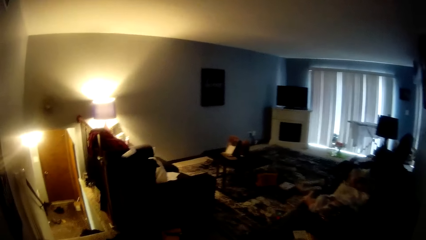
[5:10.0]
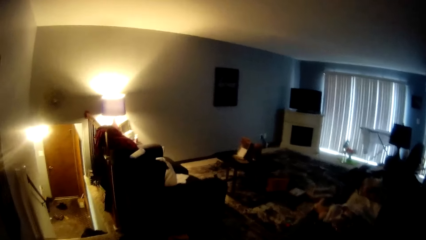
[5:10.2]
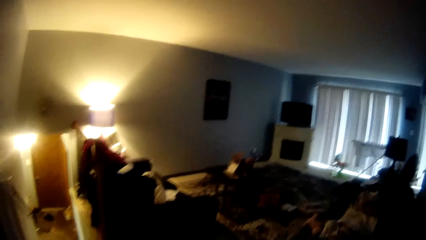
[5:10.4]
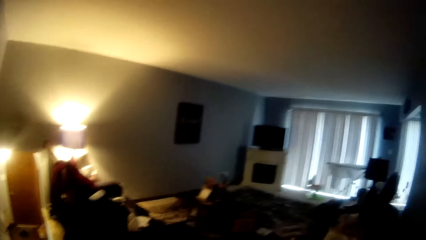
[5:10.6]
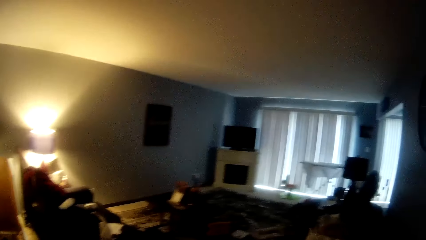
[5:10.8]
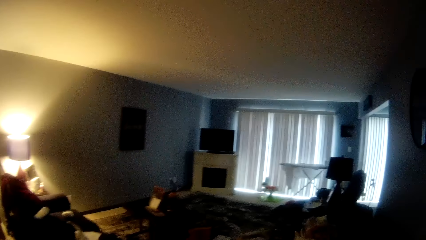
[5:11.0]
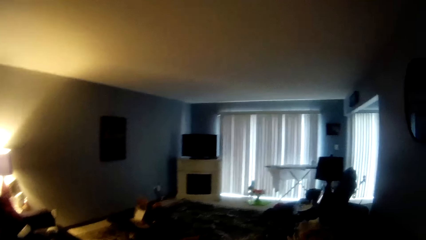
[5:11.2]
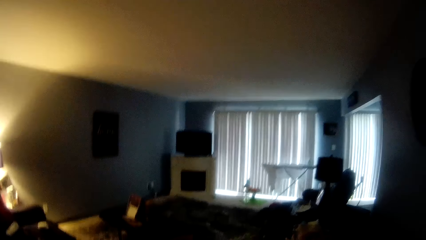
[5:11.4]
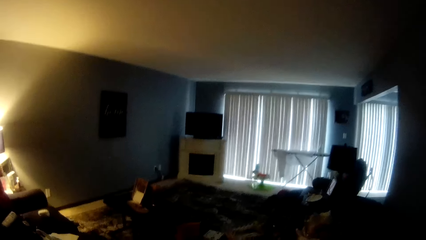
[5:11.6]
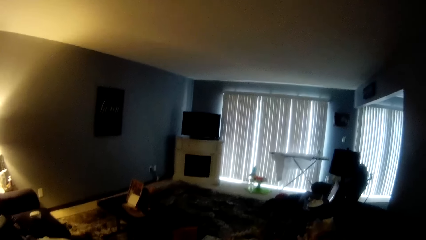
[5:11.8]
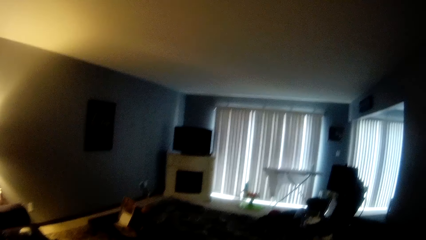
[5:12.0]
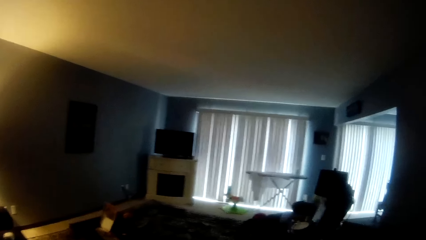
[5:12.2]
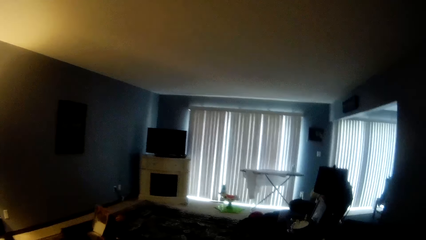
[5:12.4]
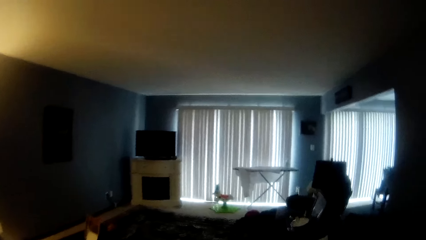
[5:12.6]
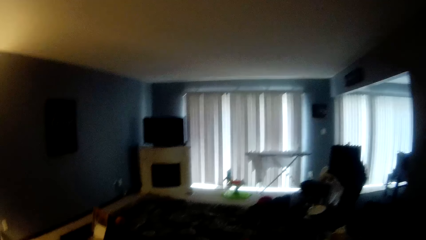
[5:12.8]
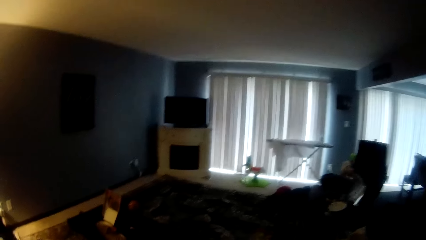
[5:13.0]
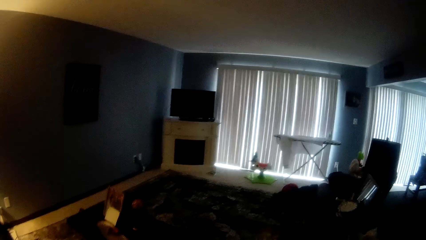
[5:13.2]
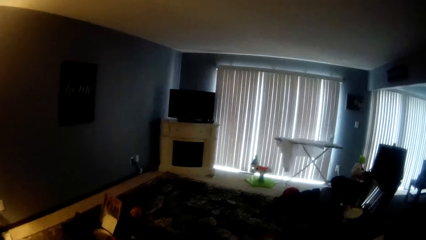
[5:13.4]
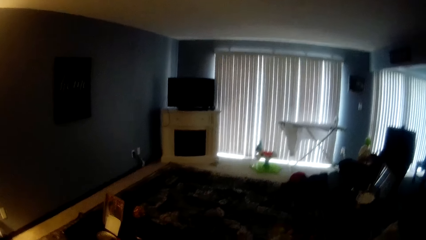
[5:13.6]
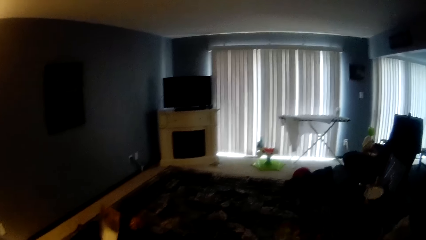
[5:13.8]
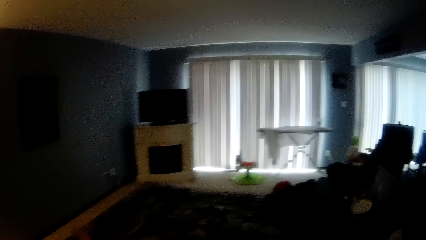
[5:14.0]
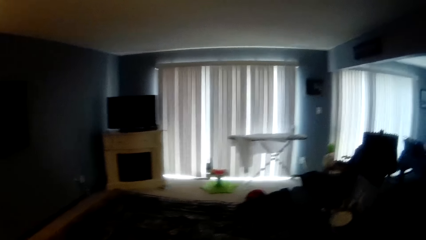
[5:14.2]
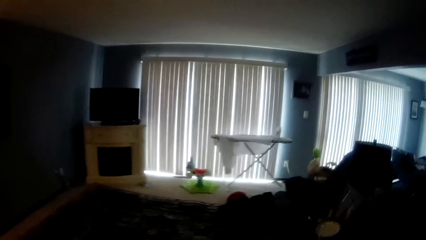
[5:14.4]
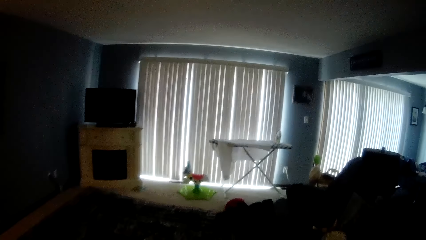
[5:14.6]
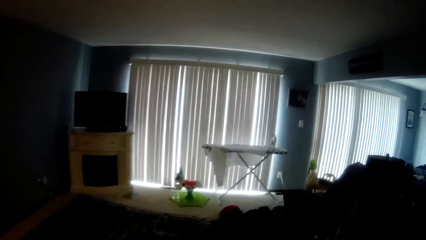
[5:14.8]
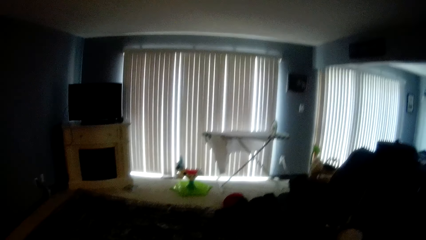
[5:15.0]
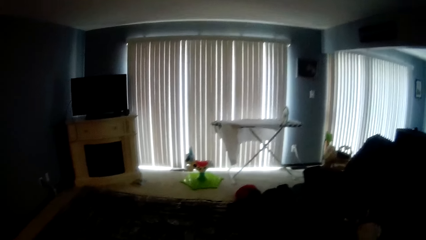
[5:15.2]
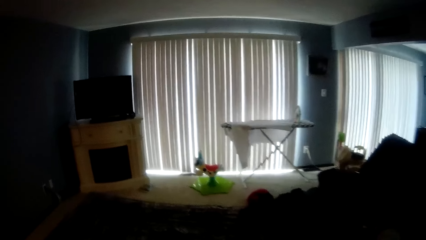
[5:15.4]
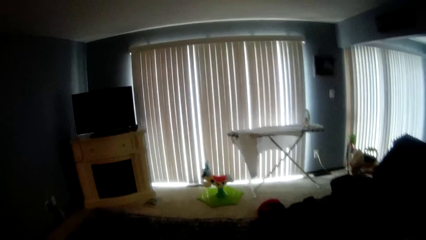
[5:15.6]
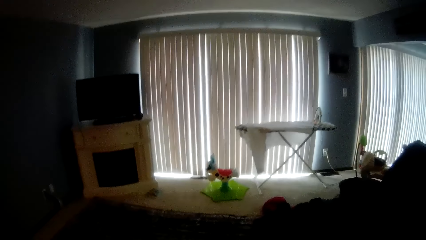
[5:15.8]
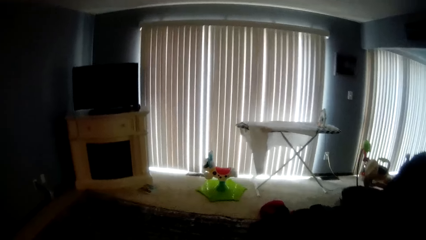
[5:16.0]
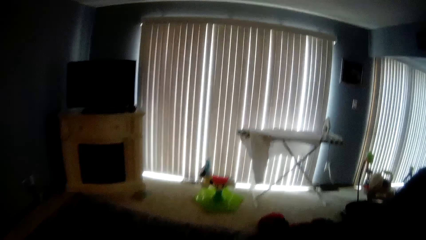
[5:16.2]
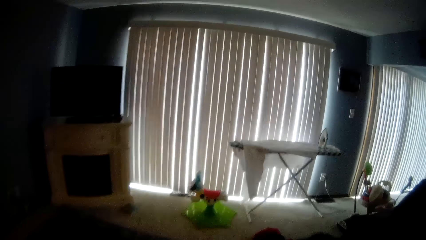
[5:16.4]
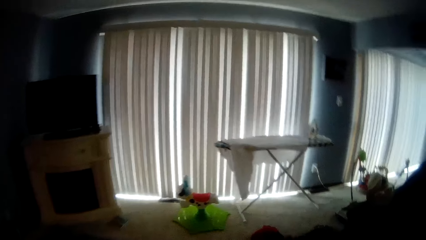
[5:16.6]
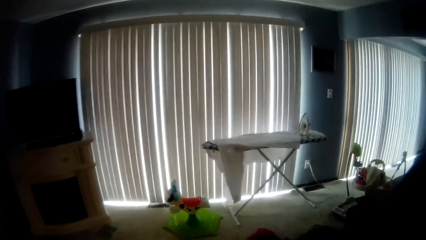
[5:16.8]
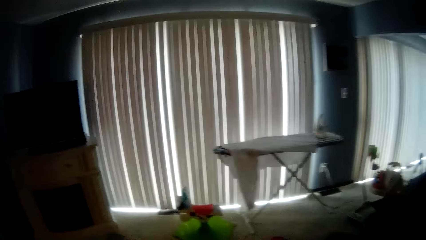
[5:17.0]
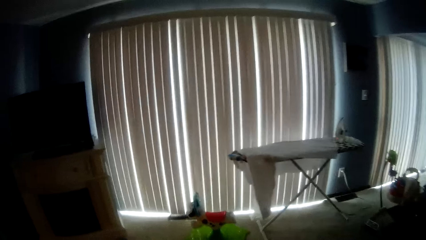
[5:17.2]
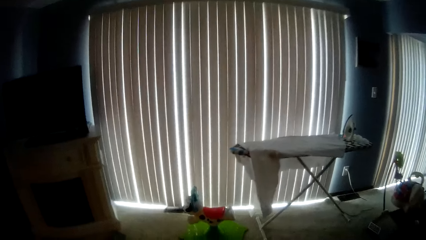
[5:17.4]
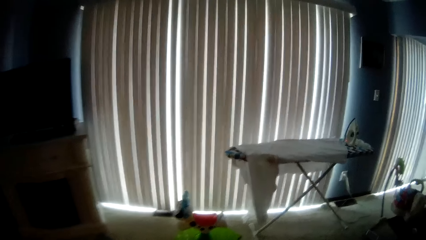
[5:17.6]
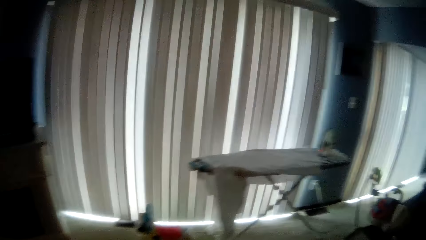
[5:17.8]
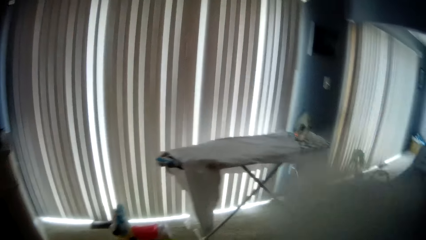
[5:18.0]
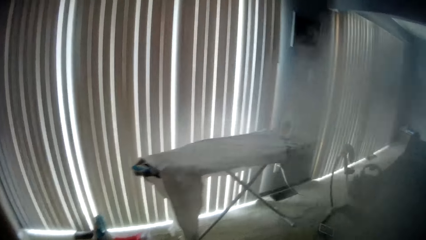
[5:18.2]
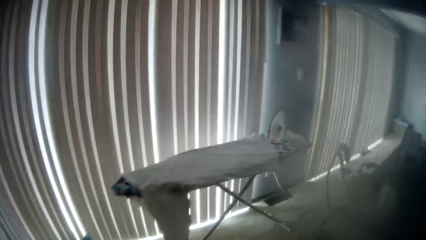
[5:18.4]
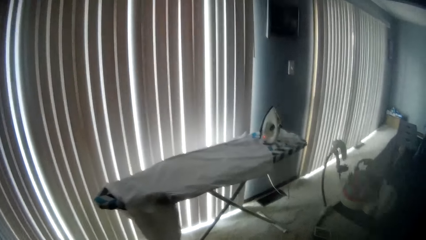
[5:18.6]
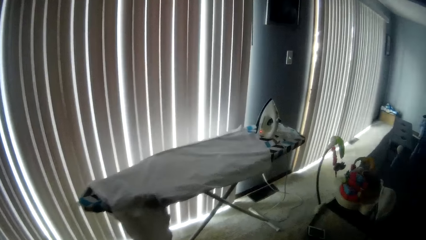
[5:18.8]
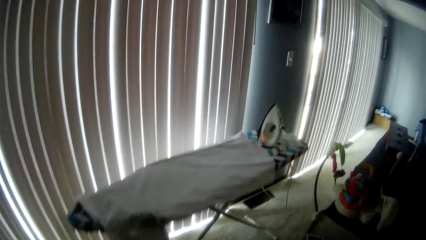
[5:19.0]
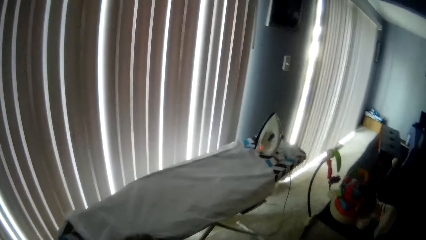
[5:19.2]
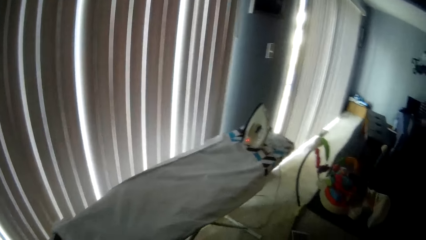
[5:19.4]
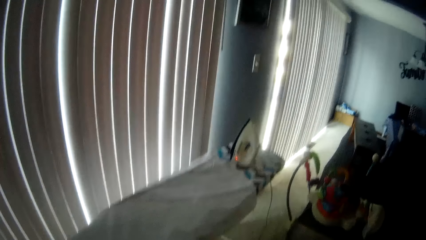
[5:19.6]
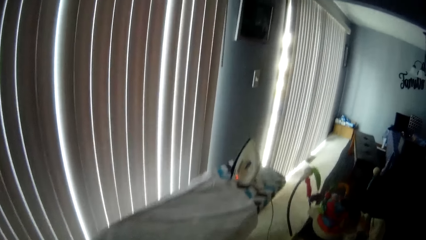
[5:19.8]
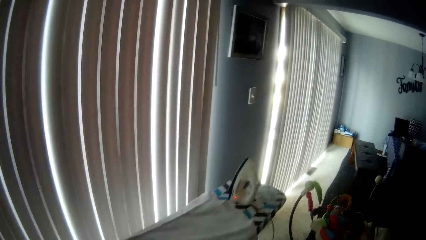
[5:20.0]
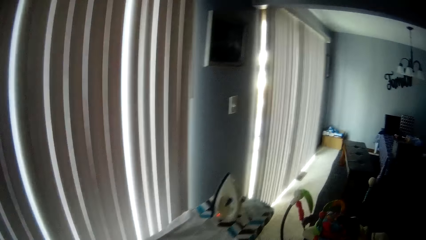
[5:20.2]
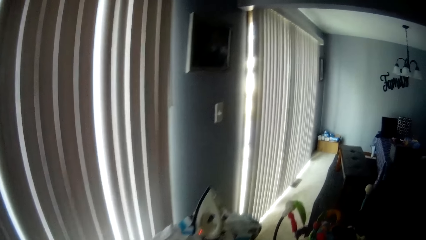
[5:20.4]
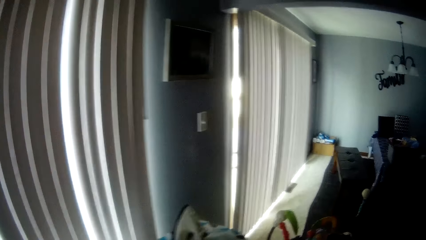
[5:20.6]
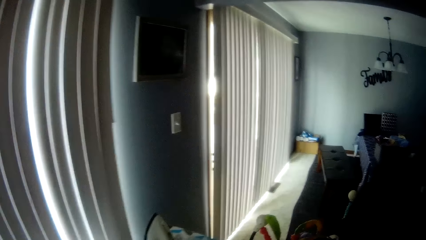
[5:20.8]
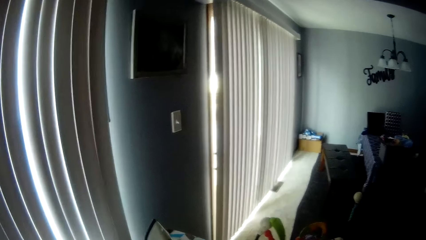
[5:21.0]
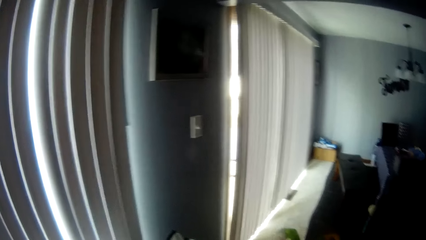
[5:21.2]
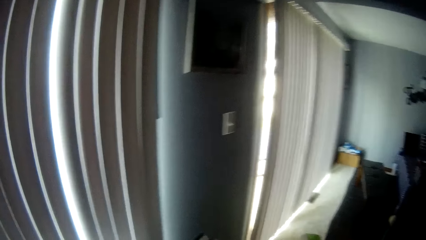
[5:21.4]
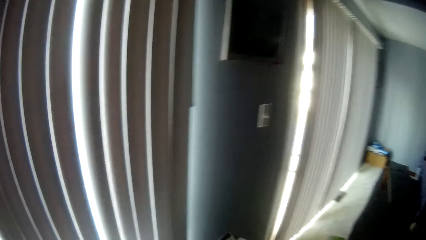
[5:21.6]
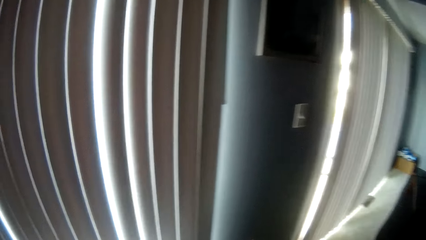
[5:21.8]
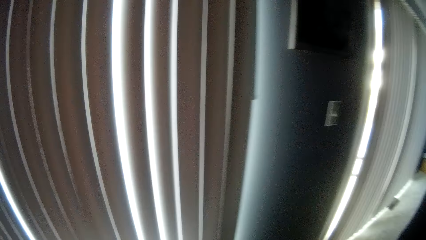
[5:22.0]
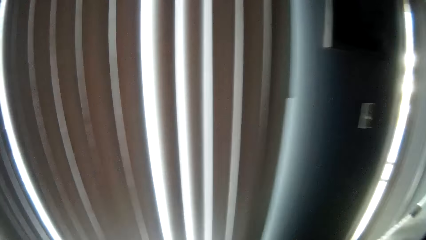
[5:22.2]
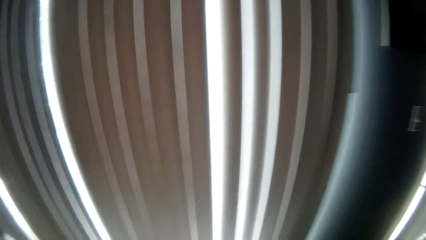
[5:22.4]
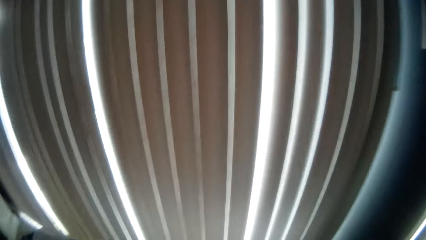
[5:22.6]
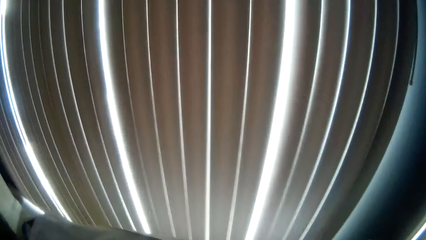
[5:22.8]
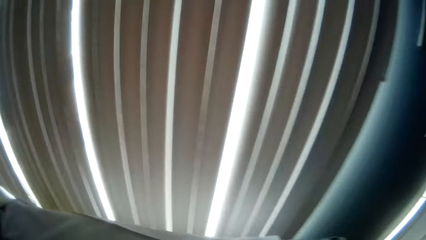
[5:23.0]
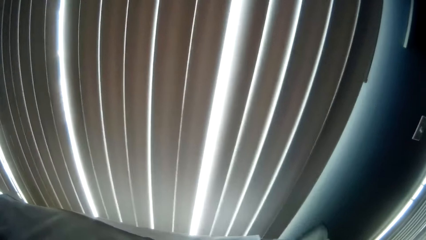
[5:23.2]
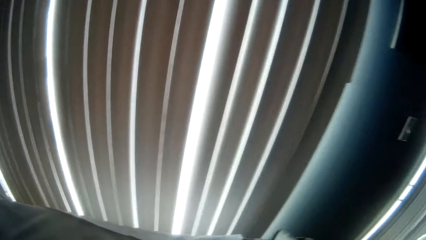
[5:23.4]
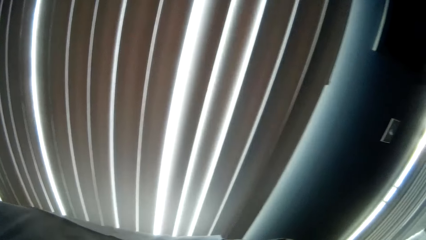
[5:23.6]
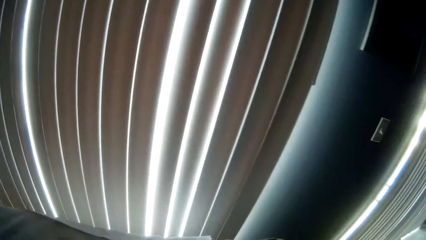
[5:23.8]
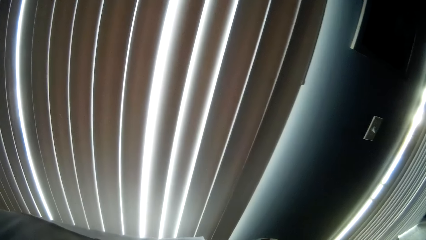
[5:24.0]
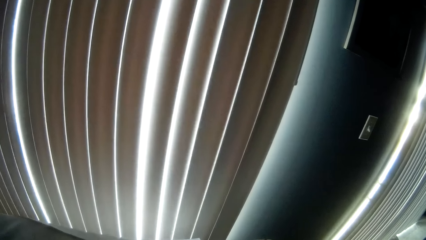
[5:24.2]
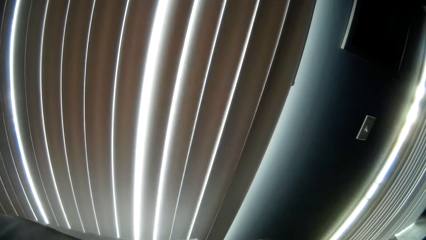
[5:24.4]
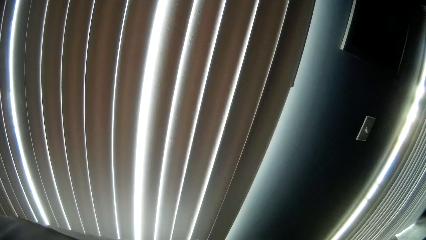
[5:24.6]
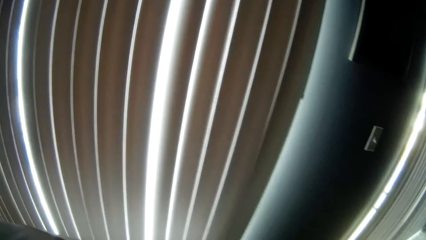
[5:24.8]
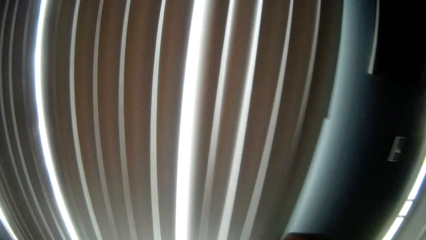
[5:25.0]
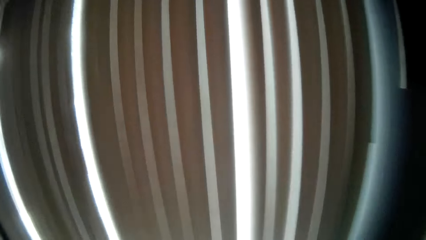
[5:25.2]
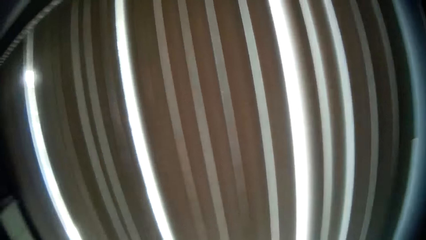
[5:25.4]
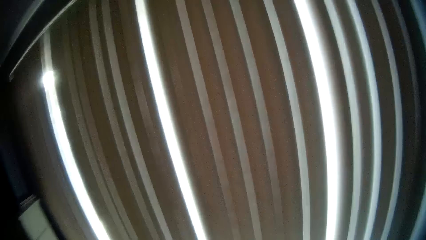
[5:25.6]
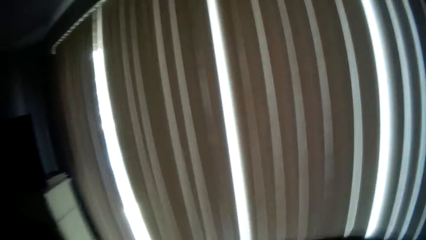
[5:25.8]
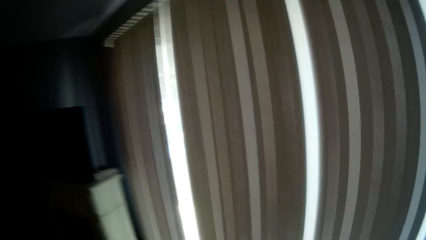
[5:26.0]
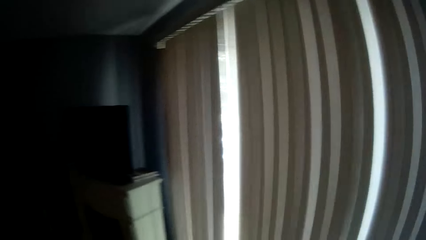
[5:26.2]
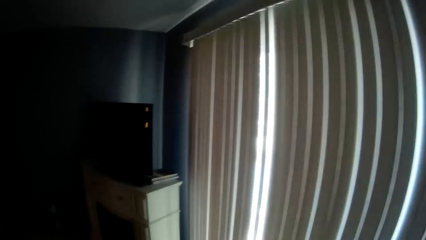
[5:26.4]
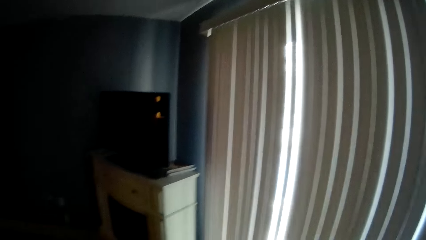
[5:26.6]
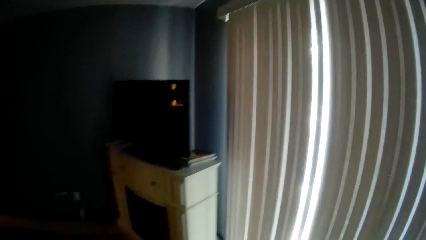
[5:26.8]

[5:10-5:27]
The camera wearer blows out smoke from his mouth.
